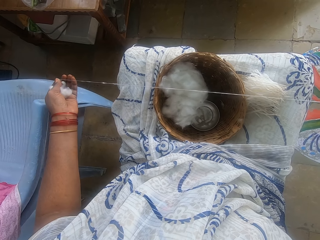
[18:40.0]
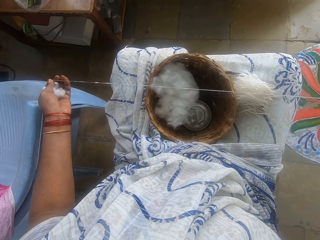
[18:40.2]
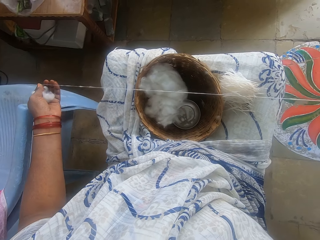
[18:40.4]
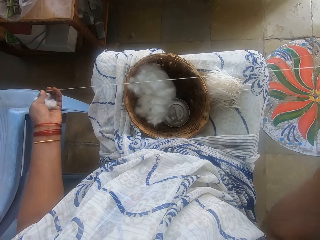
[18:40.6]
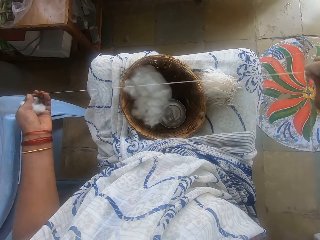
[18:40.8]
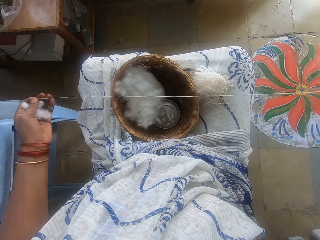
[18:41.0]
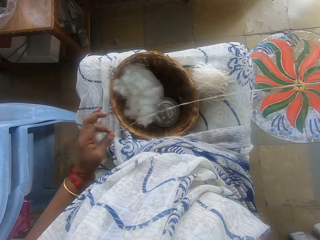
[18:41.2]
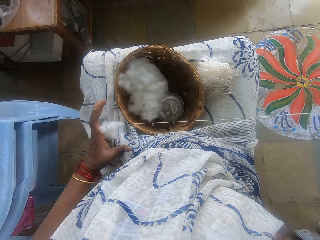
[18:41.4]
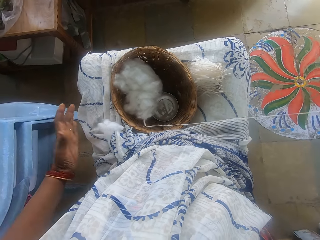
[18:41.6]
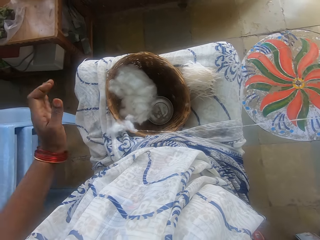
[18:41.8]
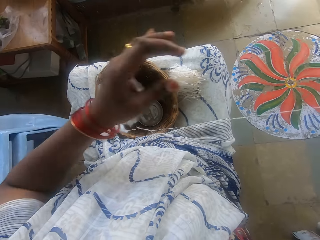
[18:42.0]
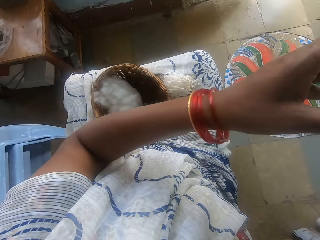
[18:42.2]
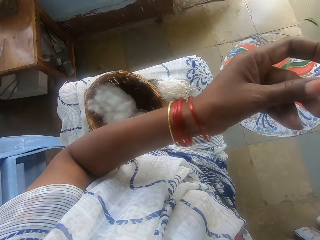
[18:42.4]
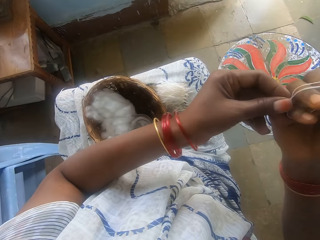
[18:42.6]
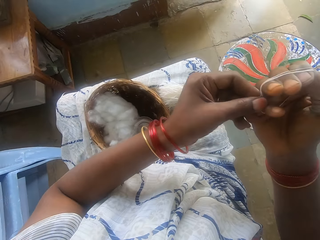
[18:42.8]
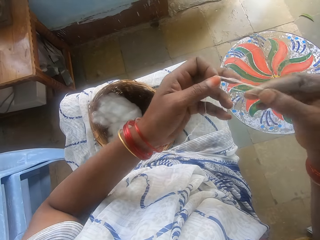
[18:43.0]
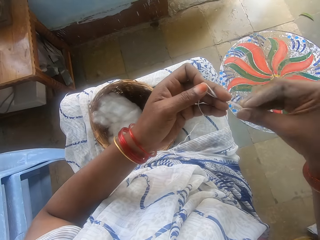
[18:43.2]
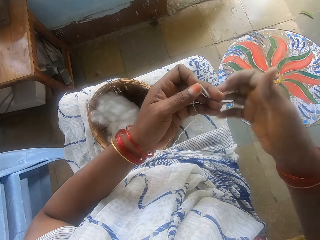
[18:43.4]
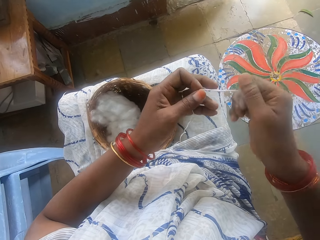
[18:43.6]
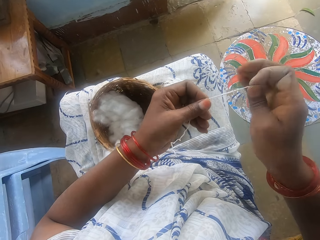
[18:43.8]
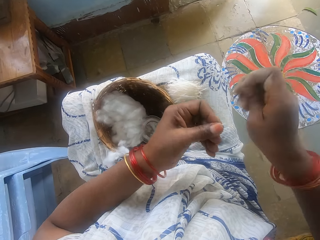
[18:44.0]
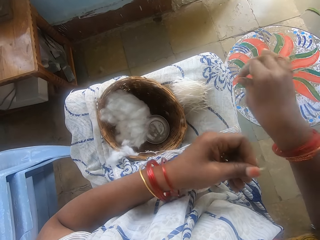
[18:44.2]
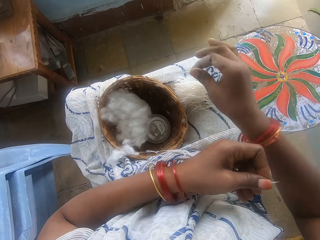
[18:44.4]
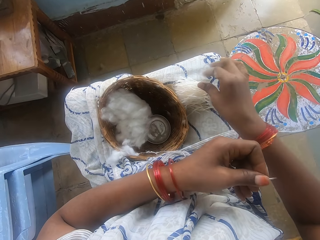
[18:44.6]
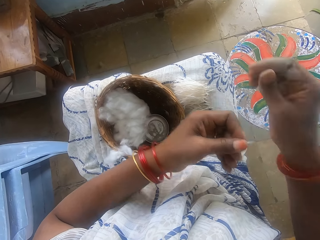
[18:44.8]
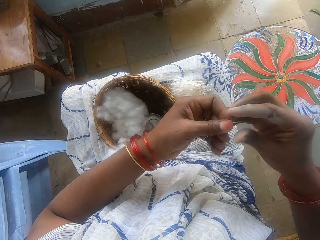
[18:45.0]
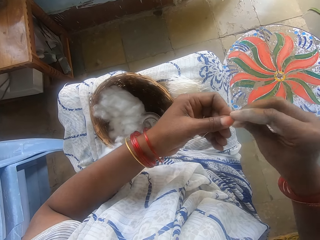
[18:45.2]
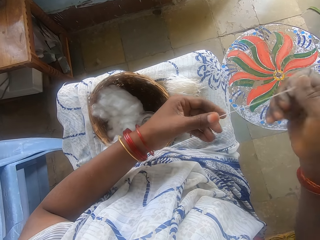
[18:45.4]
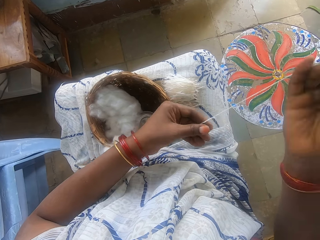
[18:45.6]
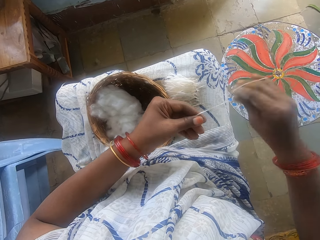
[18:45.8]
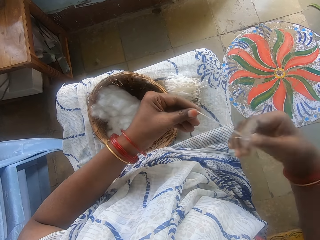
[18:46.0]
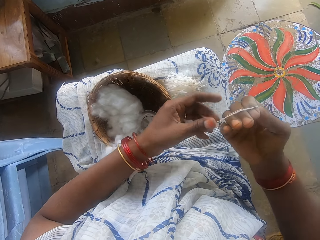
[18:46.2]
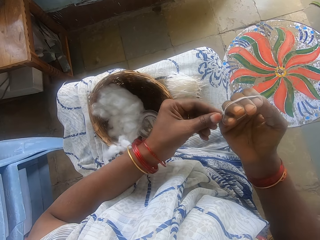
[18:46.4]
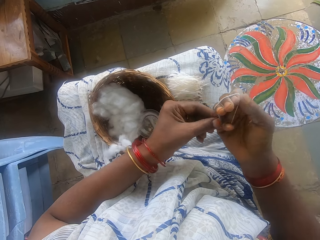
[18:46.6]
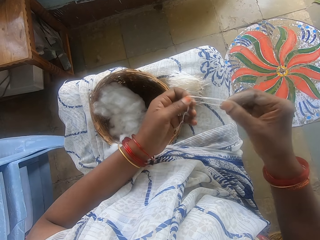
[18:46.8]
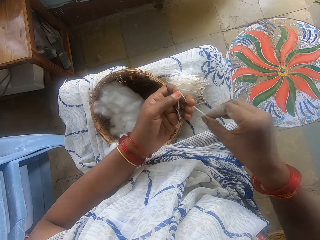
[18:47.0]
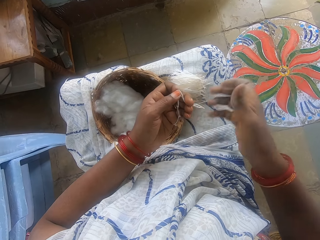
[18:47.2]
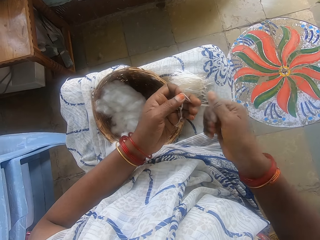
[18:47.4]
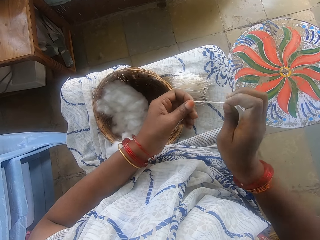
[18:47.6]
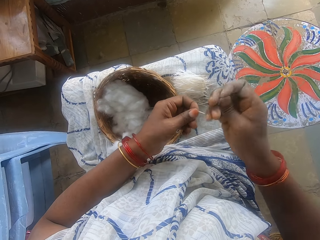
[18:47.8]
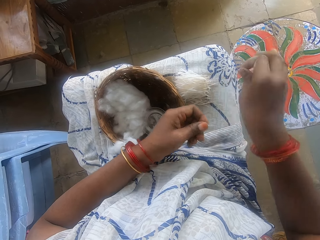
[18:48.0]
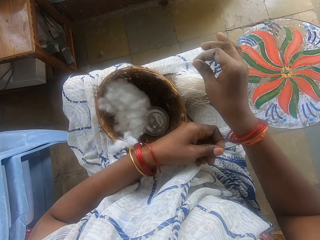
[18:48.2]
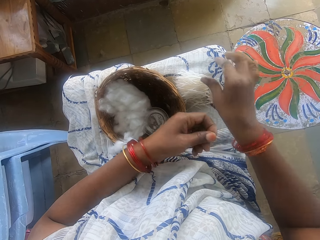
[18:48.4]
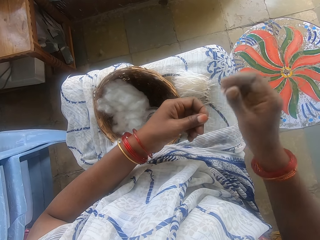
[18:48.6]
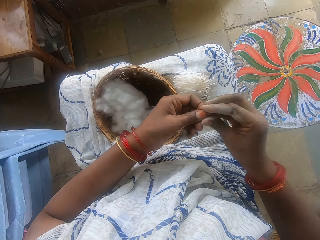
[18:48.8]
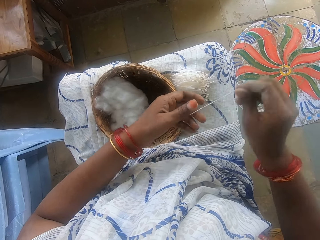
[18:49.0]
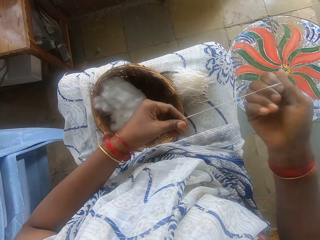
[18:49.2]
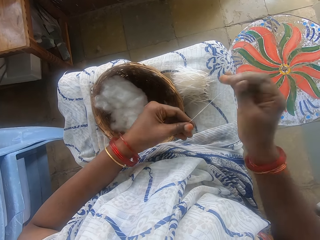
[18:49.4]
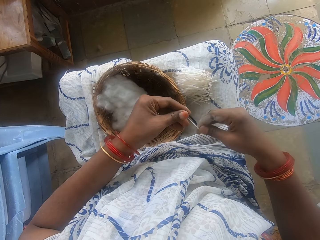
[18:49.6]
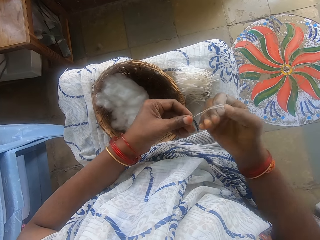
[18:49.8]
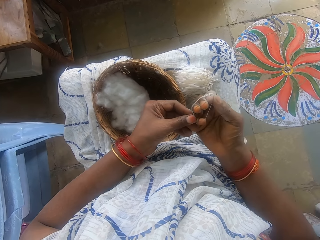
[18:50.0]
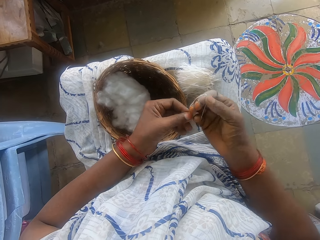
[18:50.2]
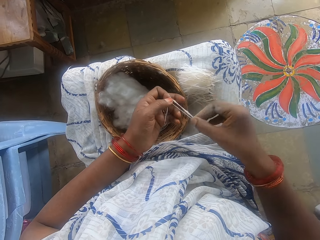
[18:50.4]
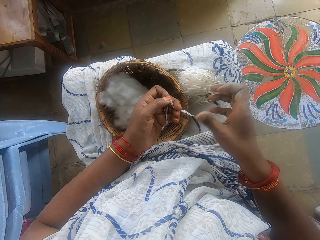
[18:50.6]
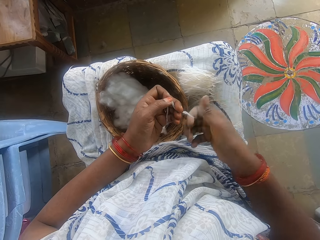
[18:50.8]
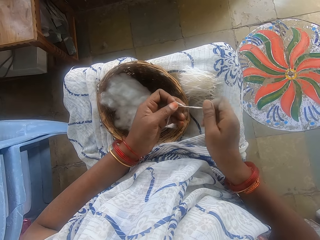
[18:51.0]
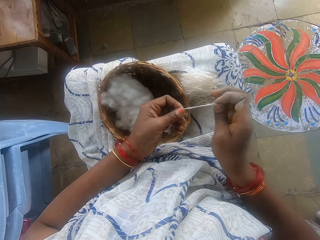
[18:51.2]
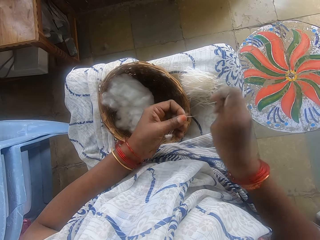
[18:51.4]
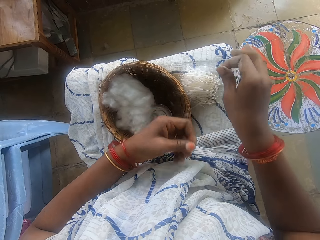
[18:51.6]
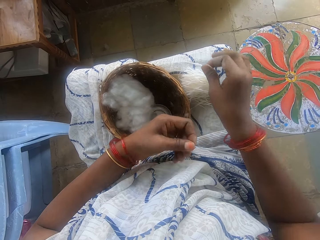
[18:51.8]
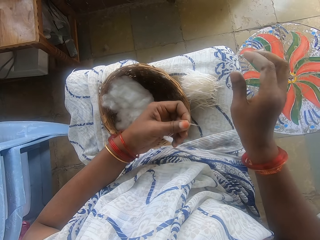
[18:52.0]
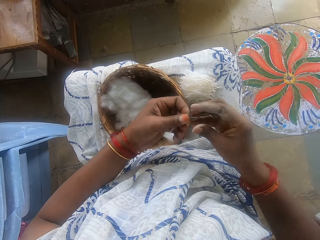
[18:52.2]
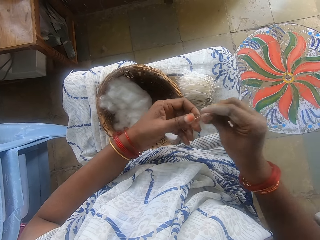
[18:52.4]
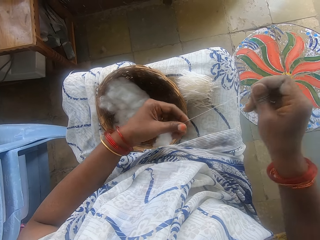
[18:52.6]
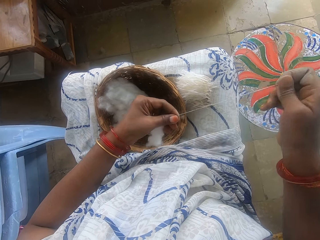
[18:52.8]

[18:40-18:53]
The camera wearer pulls her hand off the cotton string. She pulls the cotton string from her hand. She wraps the strip of cotton wool around her right hand with her left hand. She pulls her hand off the cotton string and rolls the cotton string. She cuts the strip with her right hand. She places the cut strip on her leg, on the strings, with her right hand. She holds the string with both hands and pulls the cotton string. She wraps the strip of cotton wool around her right hand with her left hand. She pulls the cotton string from her hand, pulls her hand off the cotton string, and rolls the cotton string. She cuts the strip with her right hand. She places the cut strip on her leg, on the strings, with her right hand. She holds the string with both hands and pulls the cotton string. She wraps the strip of cotton wool around her right hand with her left hand. She pulls the cotton string from her hand, pulls her hand off the cotton string, and rolls the cotton string. She cuts the strip with her right hand. She places the cut strip on her leg, on the strings, with her right hand. She holds the string with both hands.

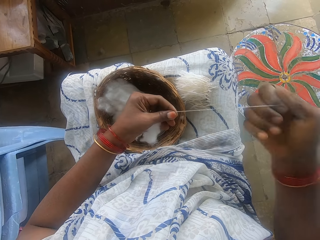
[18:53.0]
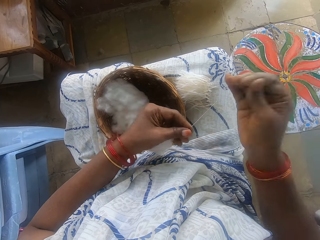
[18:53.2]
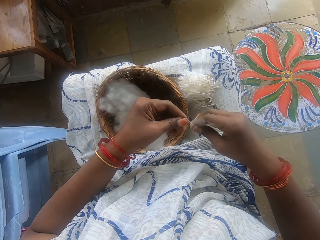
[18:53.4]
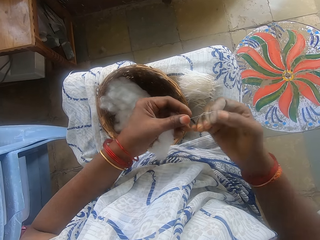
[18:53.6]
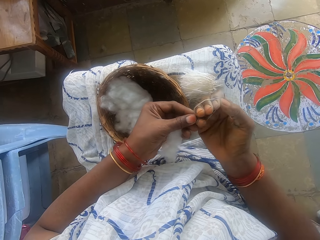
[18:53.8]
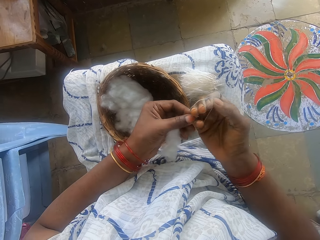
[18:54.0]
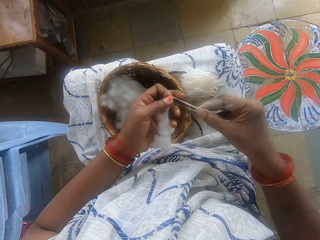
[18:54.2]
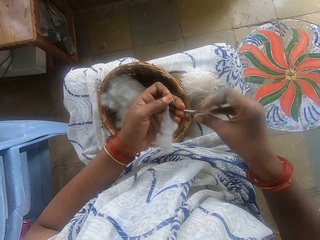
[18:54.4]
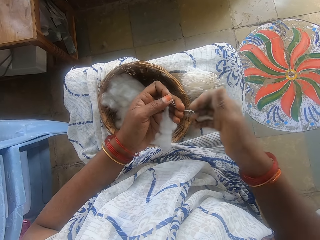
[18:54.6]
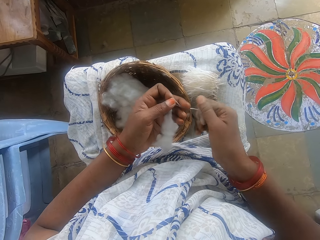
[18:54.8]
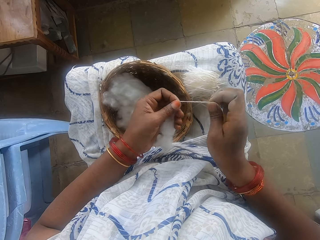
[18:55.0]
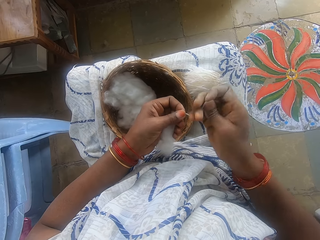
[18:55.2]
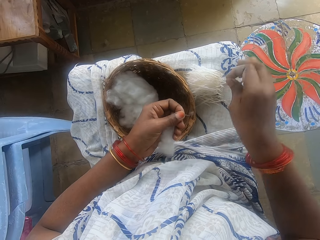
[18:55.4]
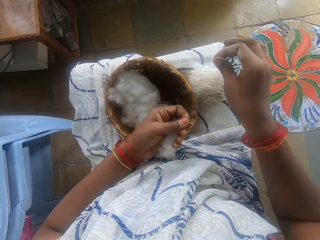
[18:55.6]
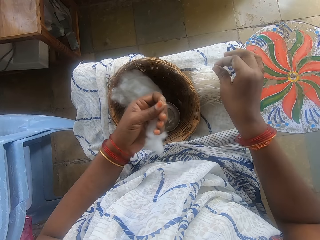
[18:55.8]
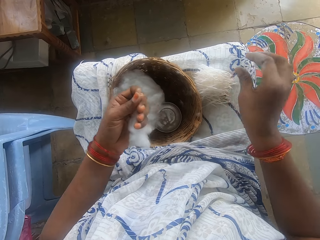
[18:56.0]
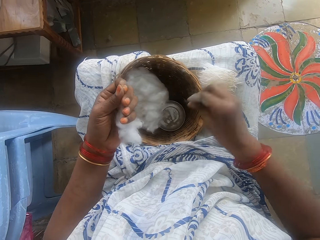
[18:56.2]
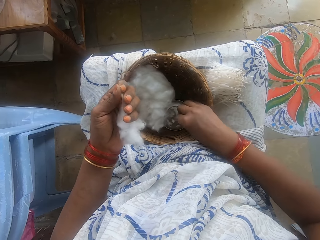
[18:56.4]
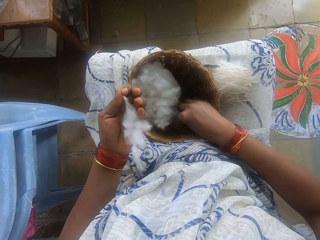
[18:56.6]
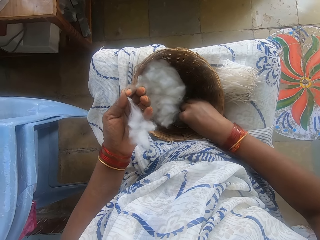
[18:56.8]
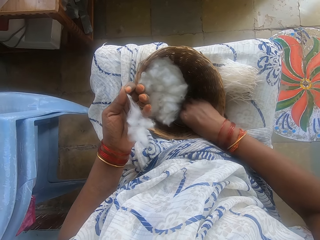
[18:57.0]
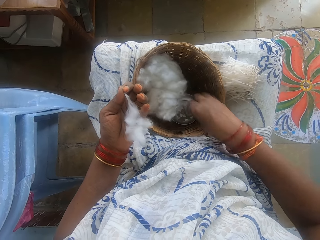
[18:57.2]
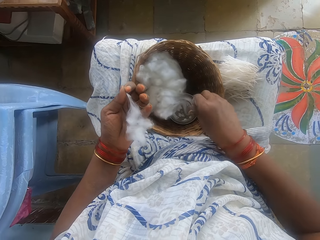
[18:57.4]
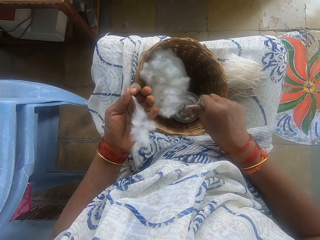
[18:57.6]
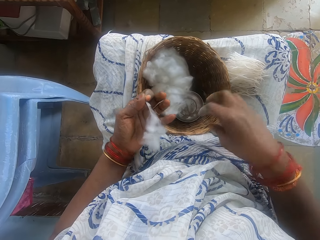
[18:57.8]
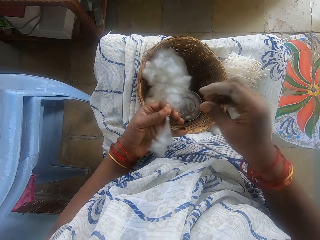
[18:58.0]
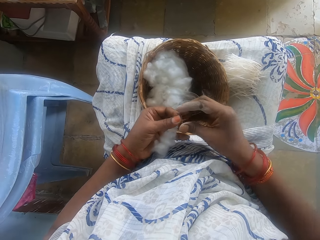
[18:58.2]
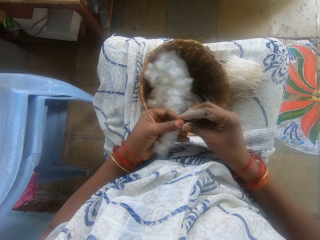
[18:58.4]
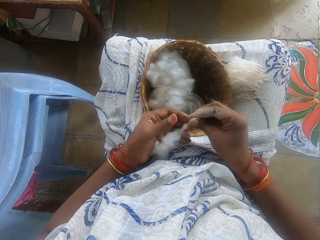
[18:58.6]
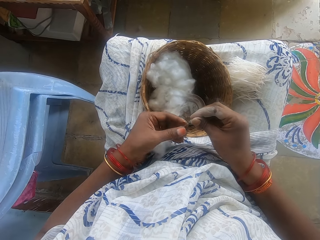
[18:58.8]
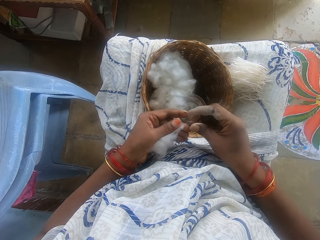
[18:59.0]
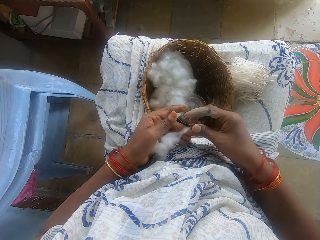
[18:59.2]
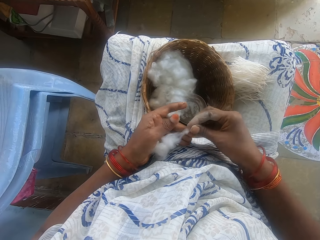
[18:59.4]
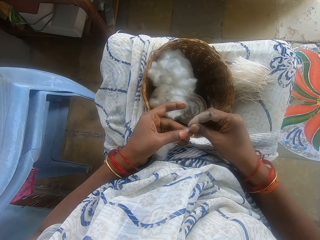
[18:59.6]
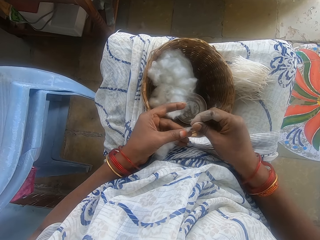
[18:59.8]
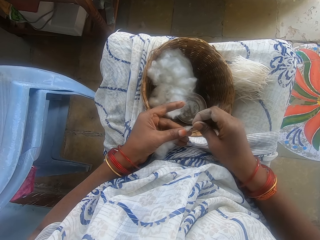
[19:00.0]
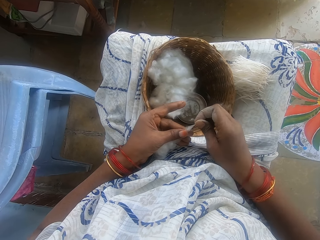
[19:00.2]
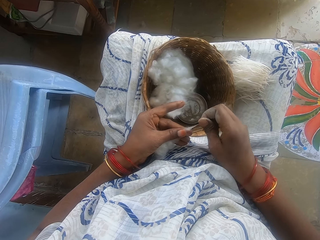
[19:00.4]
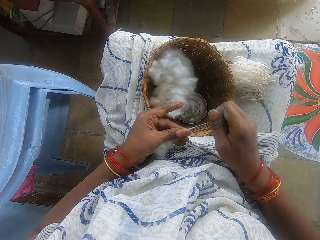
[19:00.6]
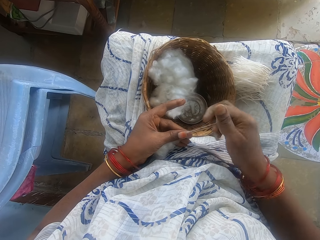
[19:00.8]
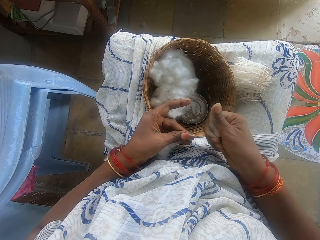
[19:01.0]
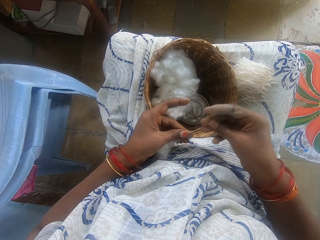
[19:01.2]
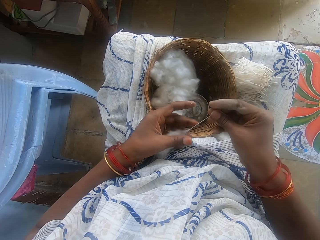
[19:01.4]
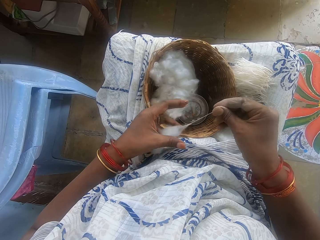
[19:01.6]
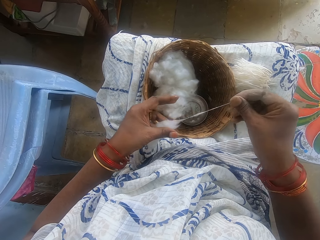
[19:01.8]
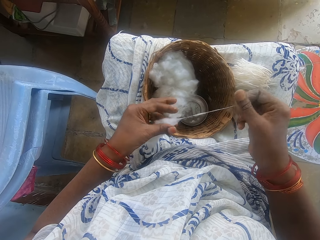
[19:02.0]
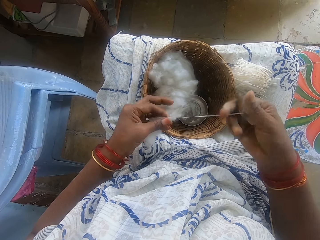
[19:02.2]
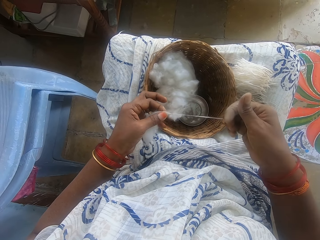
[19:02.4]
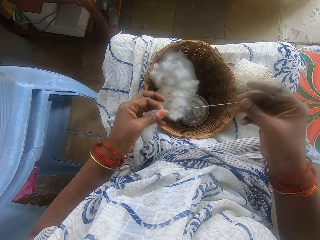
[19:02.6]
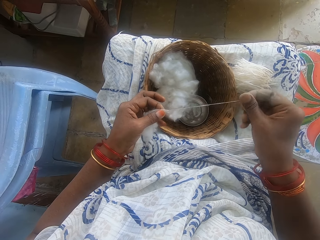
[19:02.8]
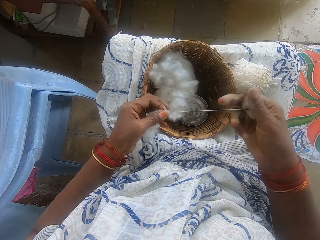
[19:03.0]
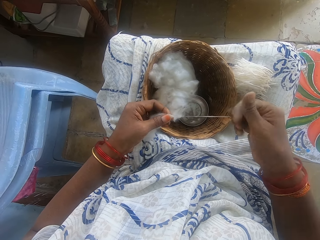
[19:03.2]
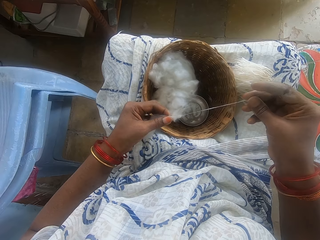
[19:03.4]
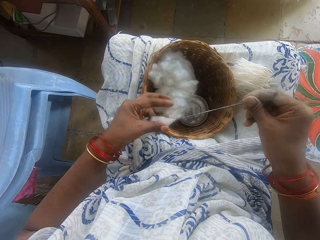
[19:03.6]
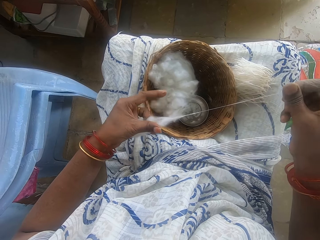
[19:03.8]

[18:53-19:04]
The camera wearer pulls a cotton string. She wraps the strip of cotton wool around her right hand with her left hand. She pulls the cotton string from her hand, pulls her hand off the cotton string, and rolls the cotton string. She cuts the strip with her right hand. She places the cut strip on her leg, on the strings, with her right hand. She picks a powder from a tin. She touches some powder with her right hand. She rubs her fingers. She holds the string with both hands, pulls her hand off the cotton string, and pulls the cotton string. She pulls out the ball of cotton wool with both hands.
